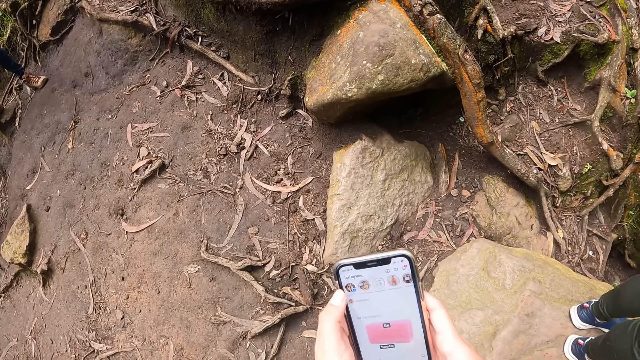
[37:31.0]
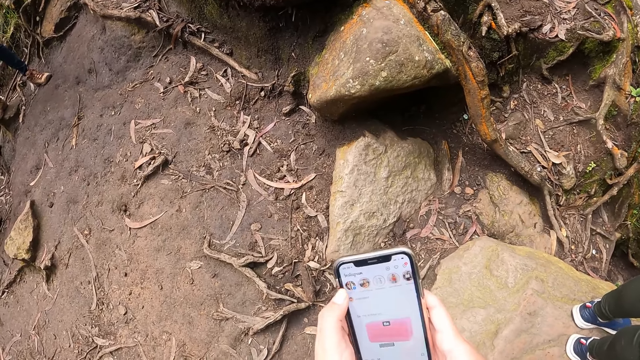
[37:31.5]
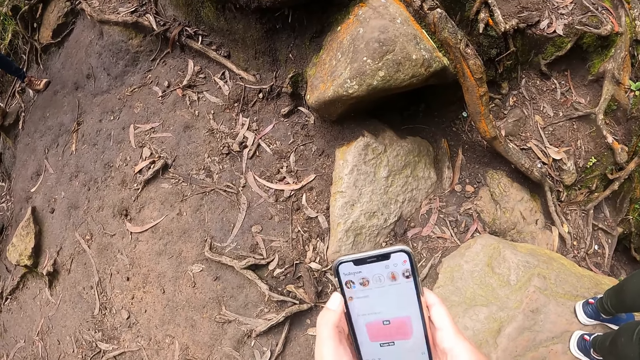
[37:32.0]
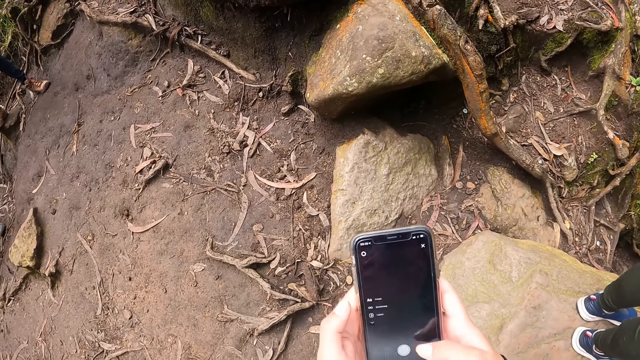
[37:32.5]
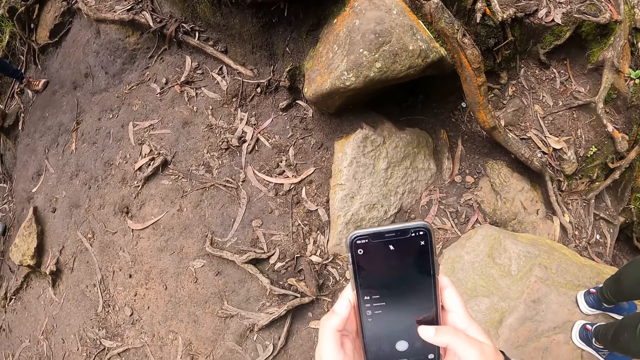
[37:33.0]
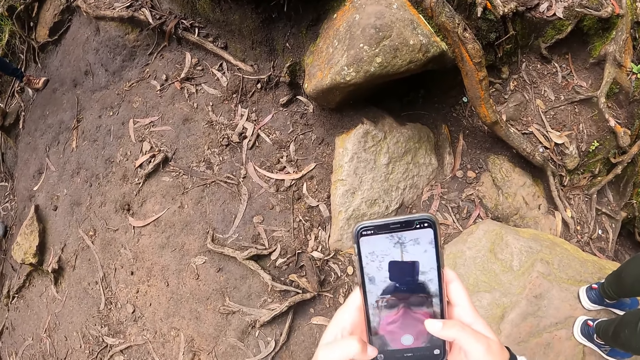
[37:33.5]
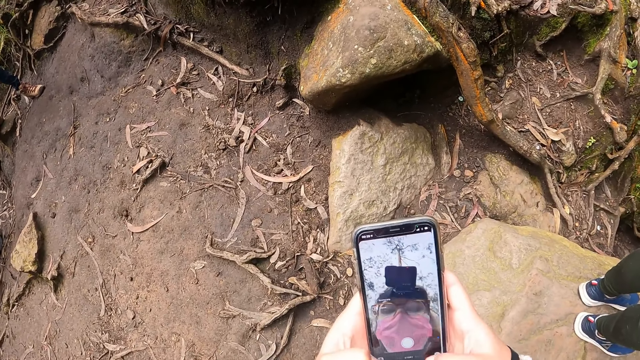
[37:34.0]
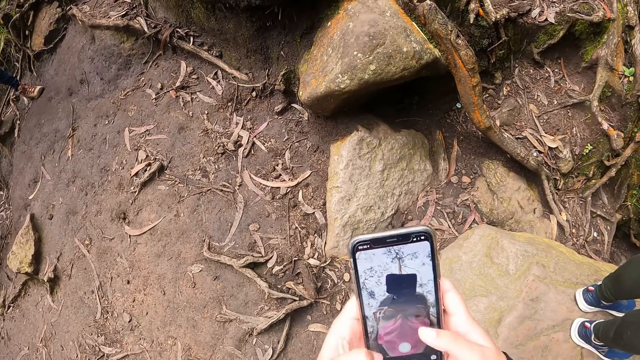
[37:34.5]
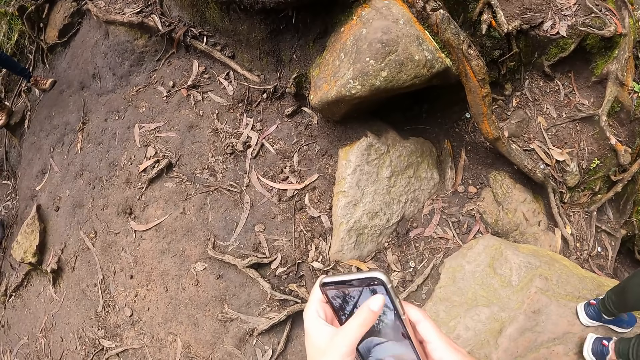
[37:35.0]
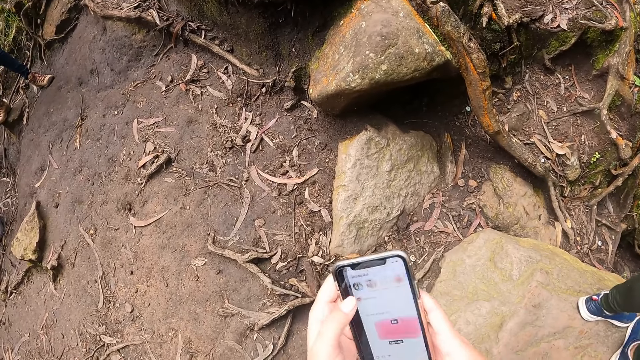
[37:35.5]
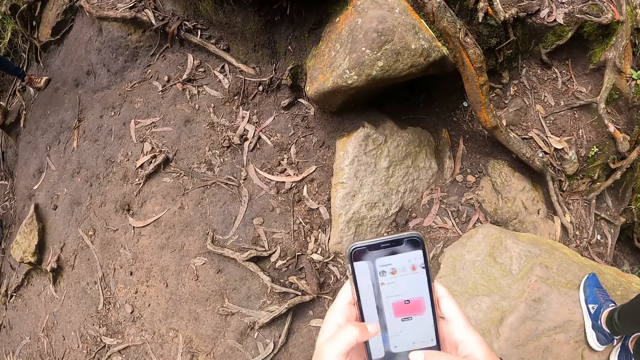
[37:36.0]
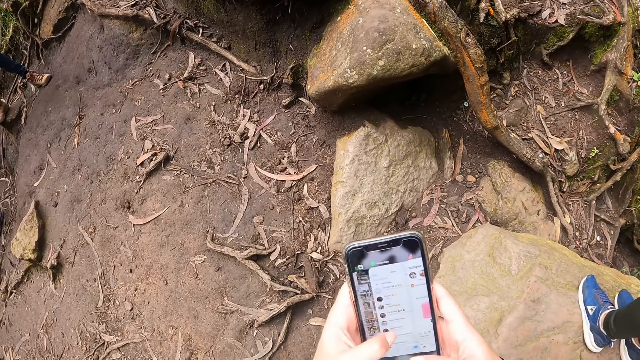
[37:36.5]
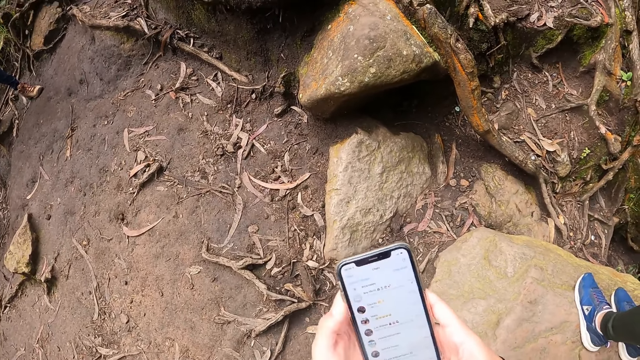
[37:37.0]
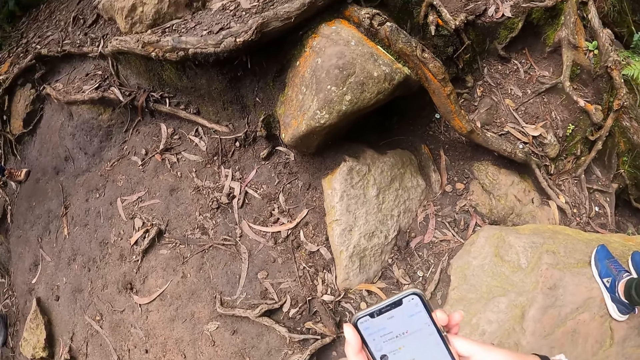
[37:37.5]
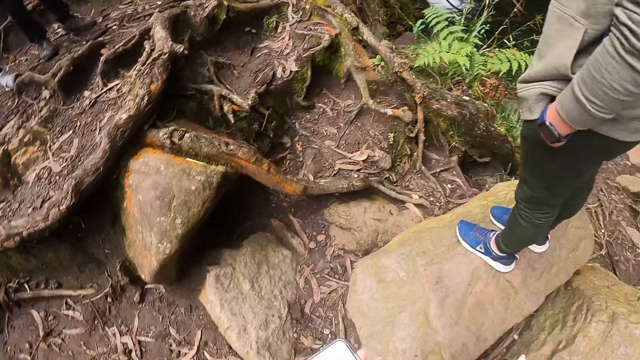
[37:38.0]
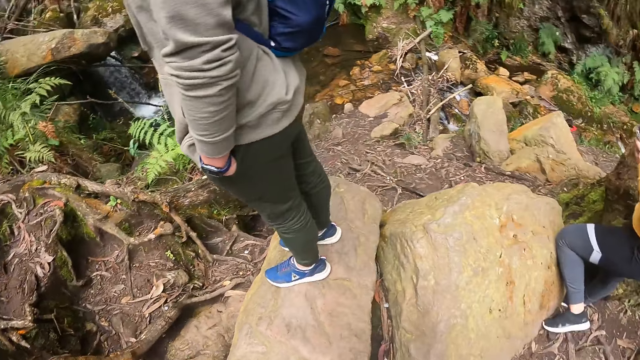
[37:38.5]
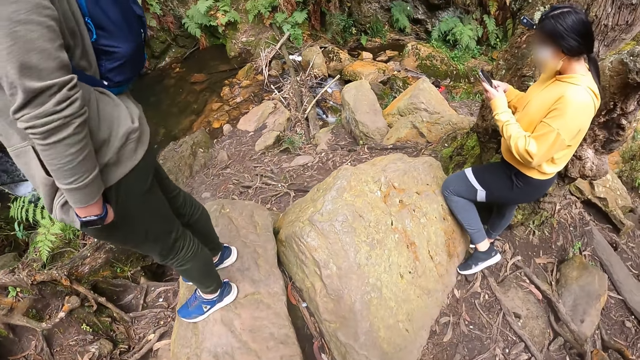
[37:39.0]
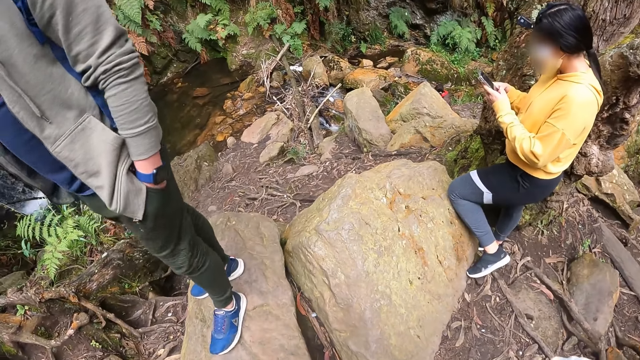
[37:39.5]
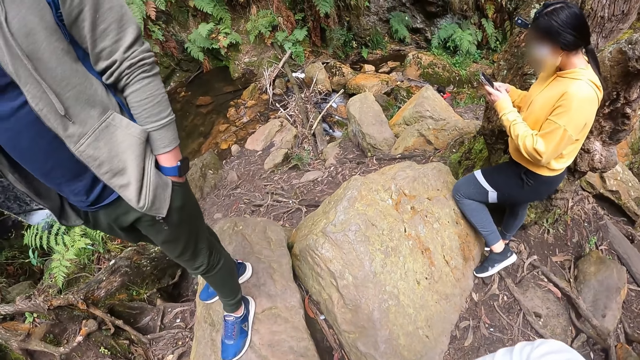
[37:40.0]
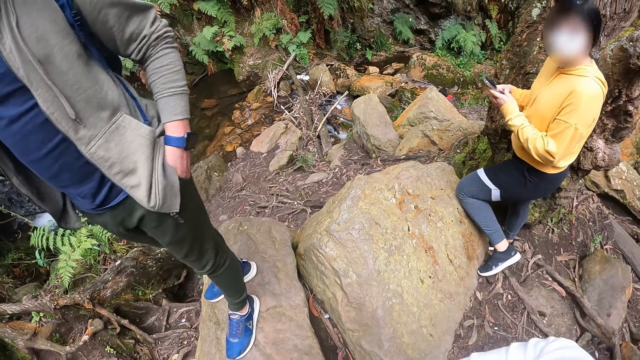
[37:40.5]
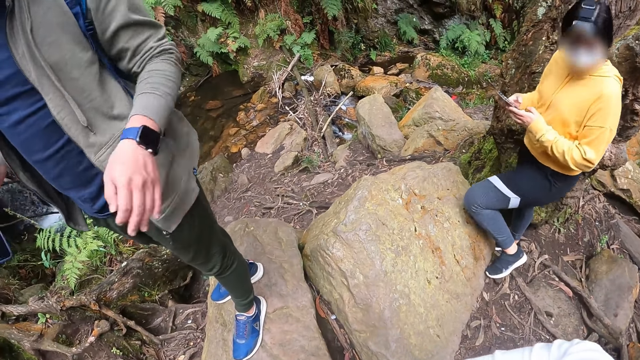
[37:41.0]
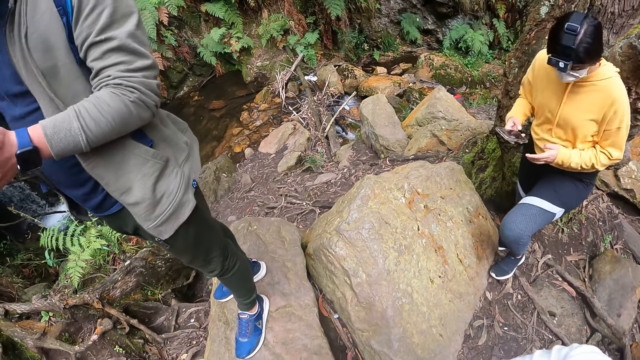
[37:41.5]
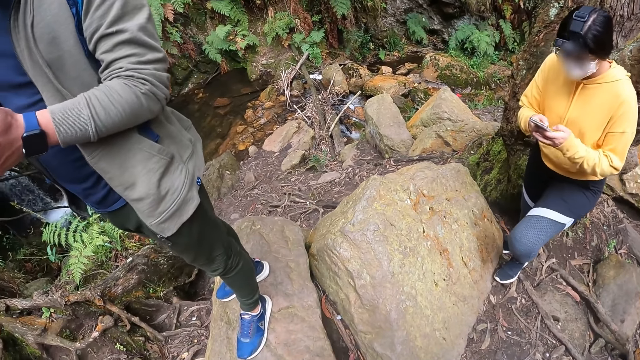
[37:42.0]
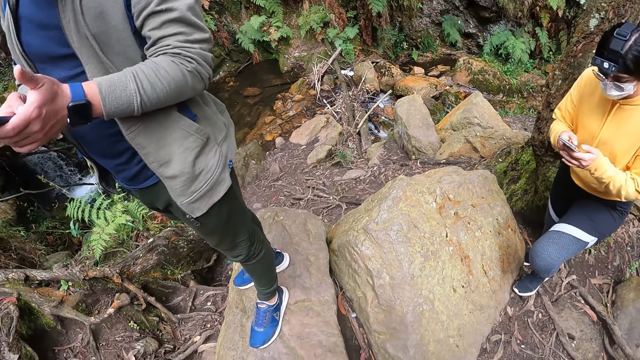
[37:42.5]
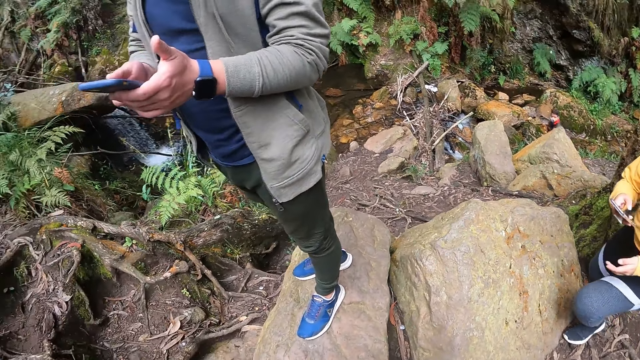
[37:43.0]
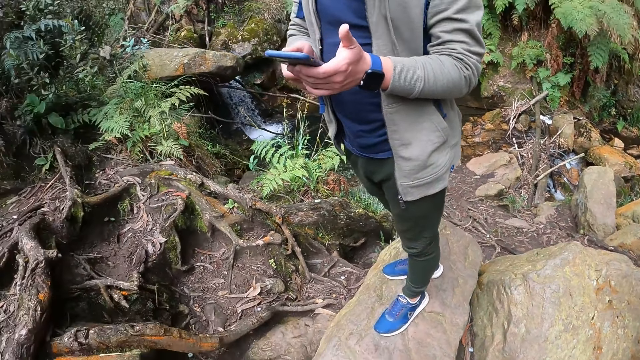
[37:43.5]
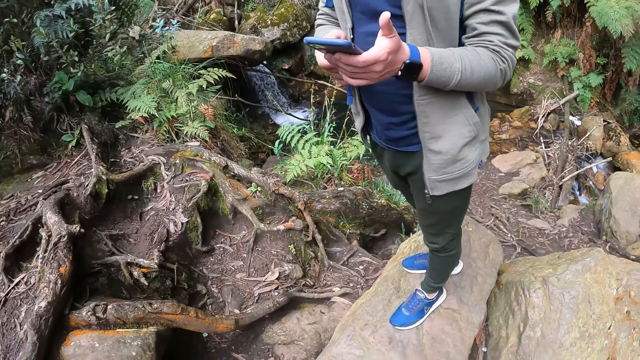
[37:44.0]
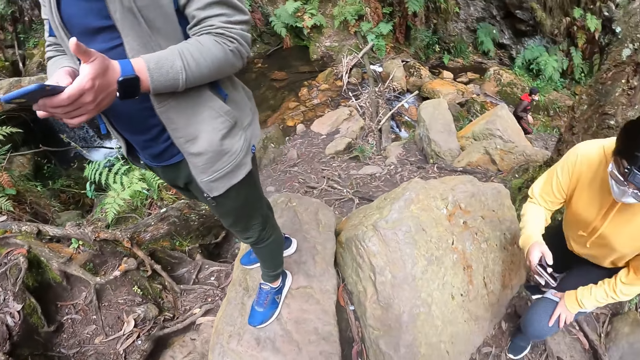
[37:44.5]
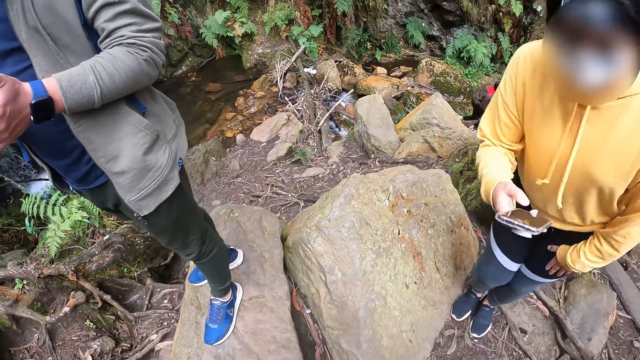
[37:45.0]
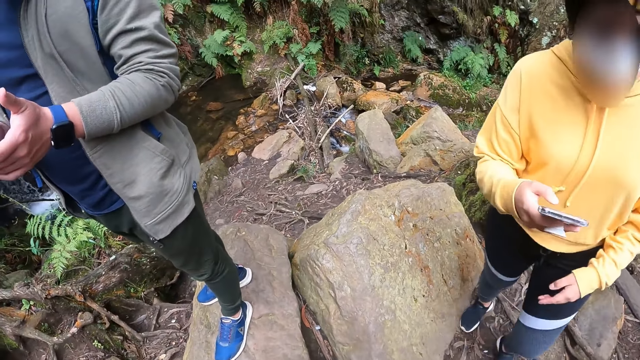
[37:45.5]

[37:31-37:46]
The camera wearer looks around. A lady operates a phone with her hands. A man operates a phone with his hands.

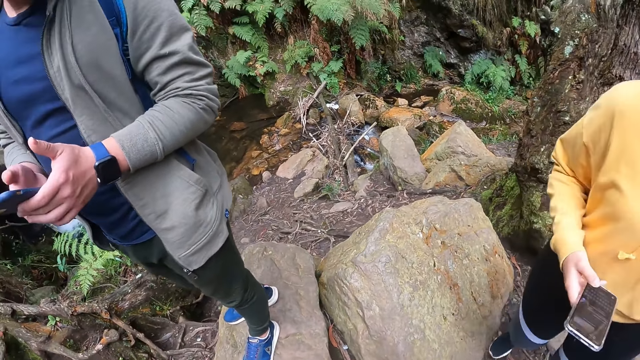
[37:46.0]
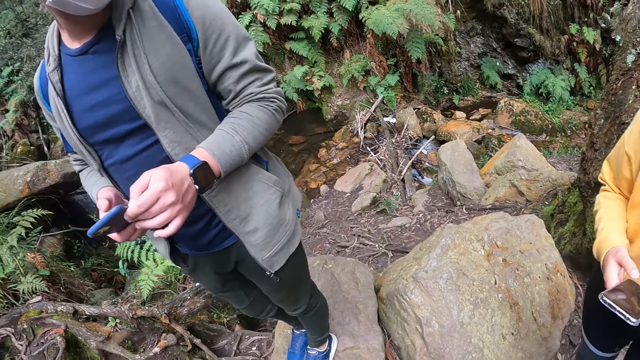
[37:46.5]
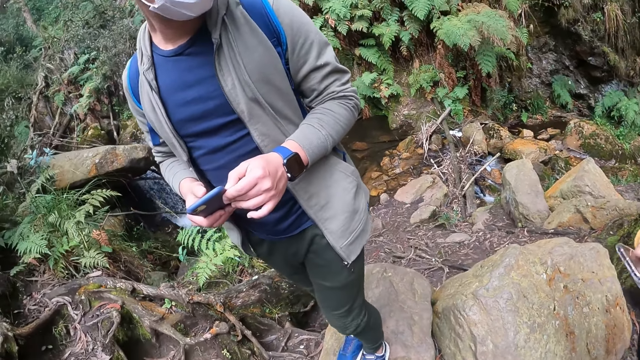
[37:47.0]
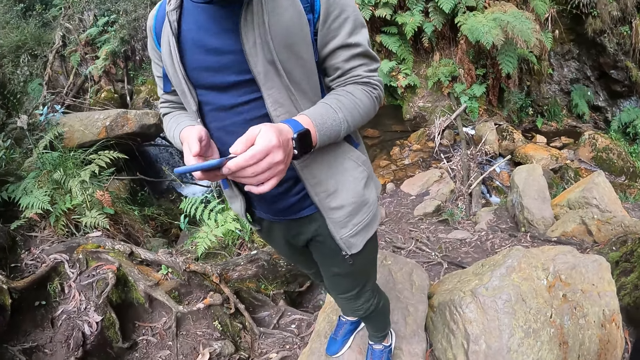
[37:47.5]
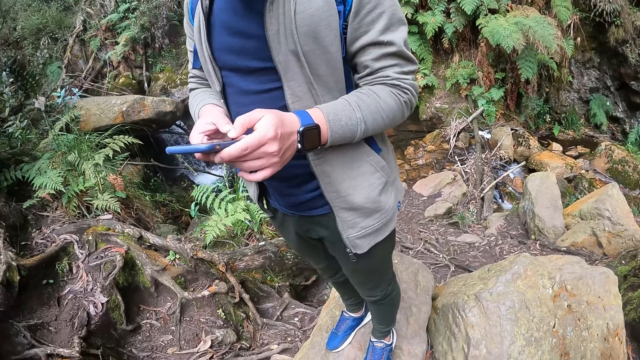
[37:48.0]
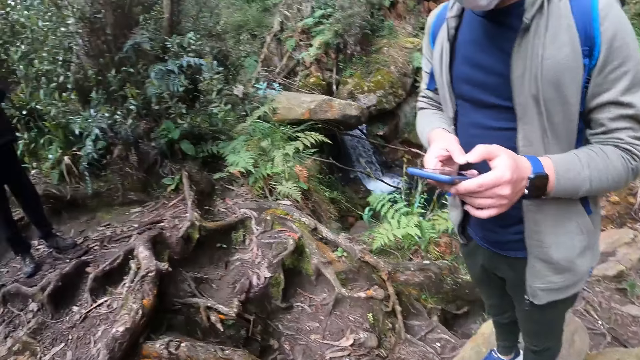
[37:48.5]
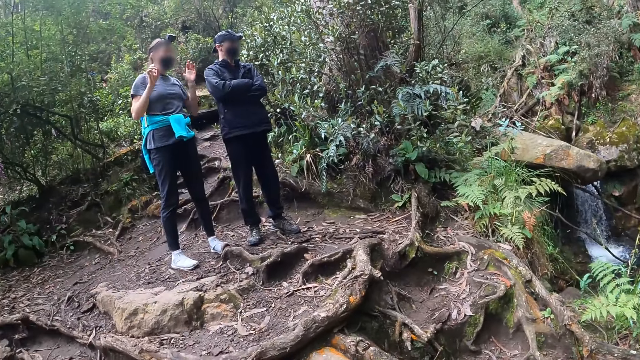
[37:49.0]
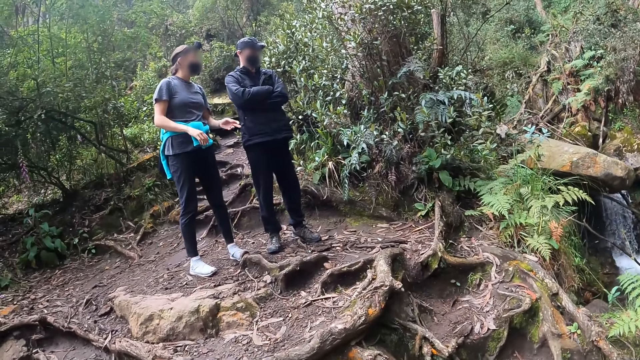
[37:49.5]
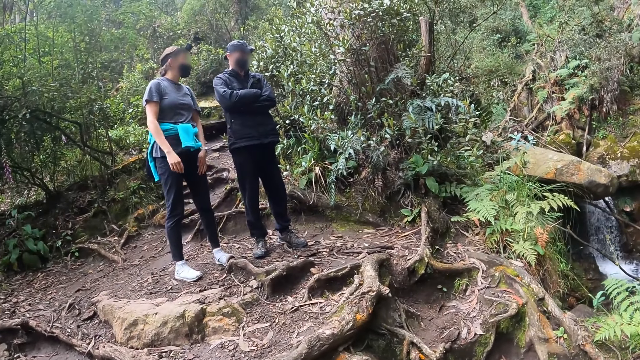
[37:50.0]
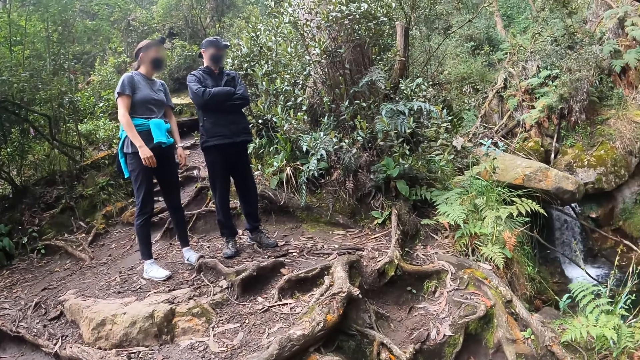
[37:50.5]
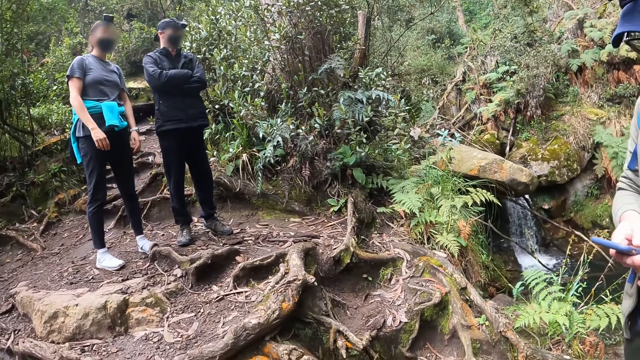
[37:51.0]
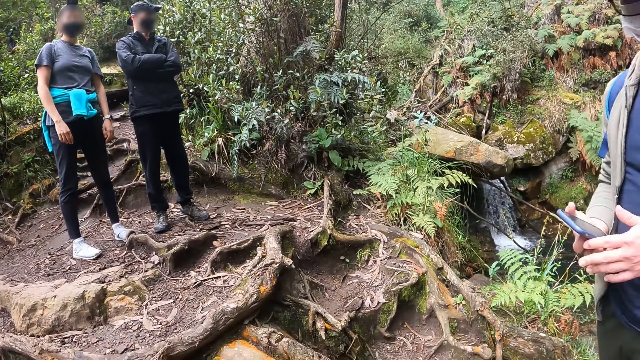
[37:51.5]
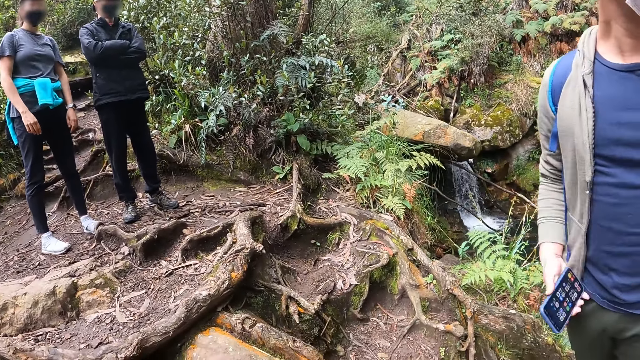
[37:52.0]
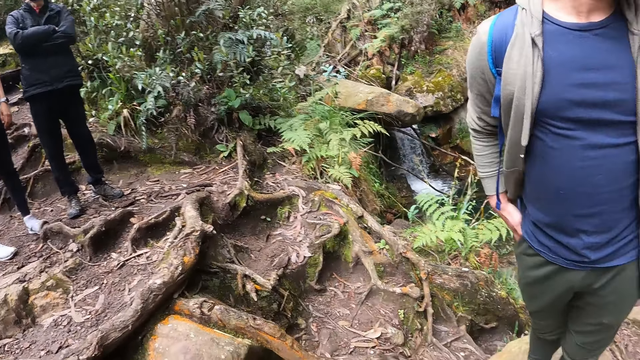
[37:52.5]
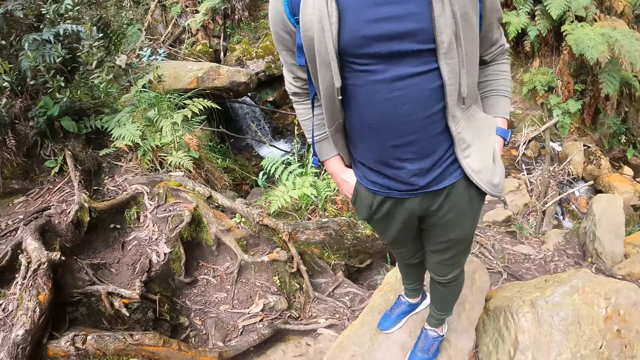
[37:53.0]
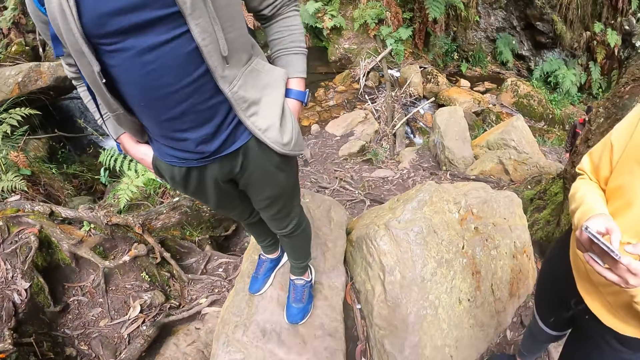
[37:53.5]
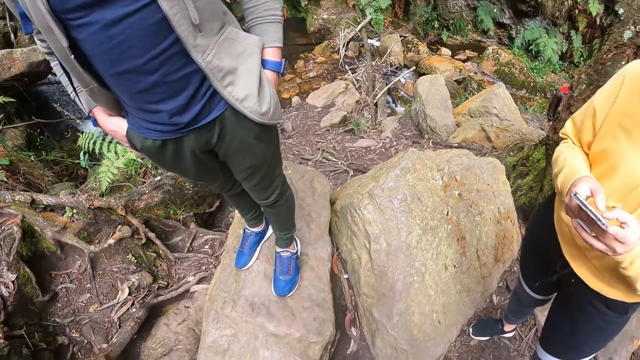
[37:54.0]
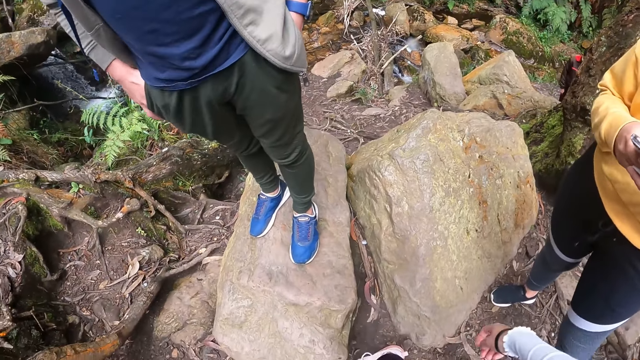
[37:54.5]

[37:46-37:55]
The man puts the phone in his pocket with his right hand.
